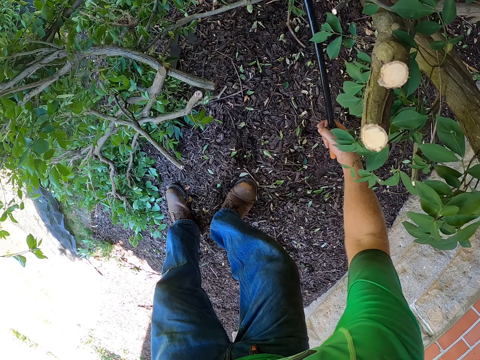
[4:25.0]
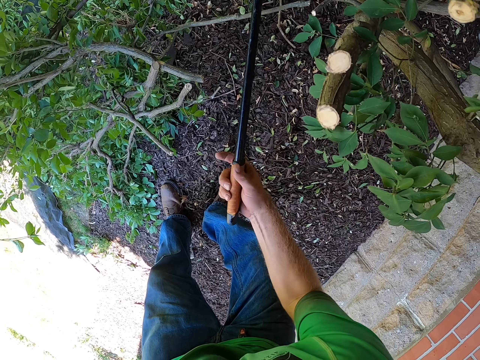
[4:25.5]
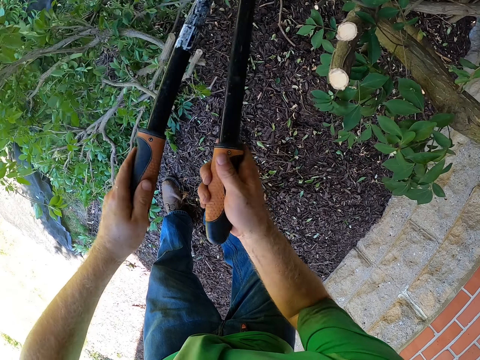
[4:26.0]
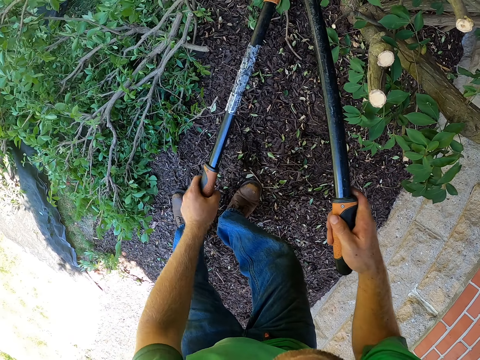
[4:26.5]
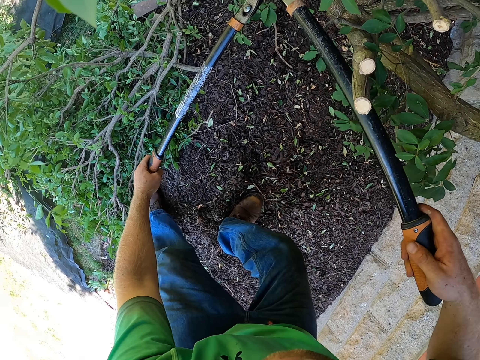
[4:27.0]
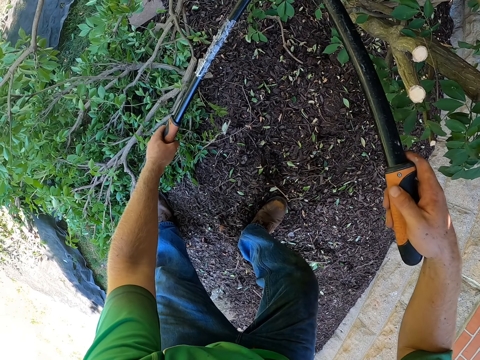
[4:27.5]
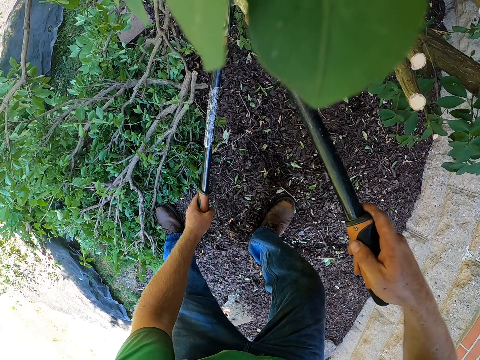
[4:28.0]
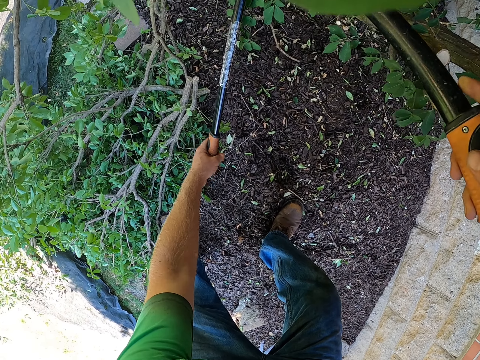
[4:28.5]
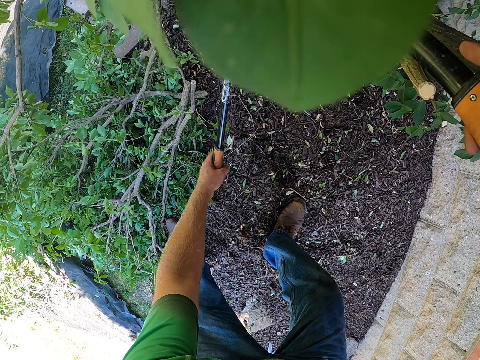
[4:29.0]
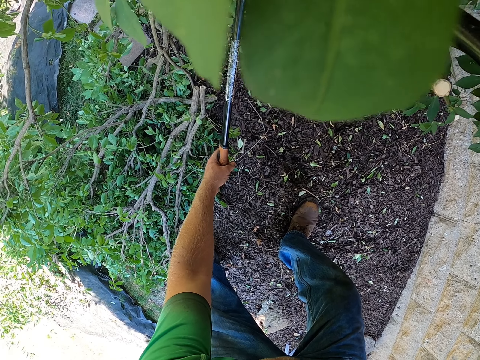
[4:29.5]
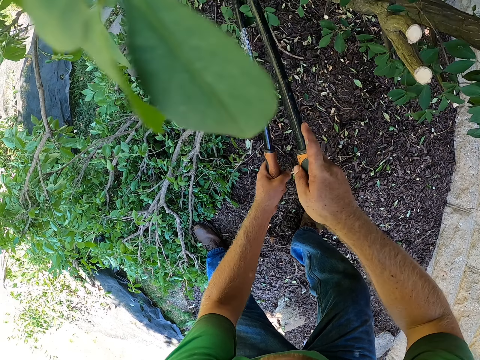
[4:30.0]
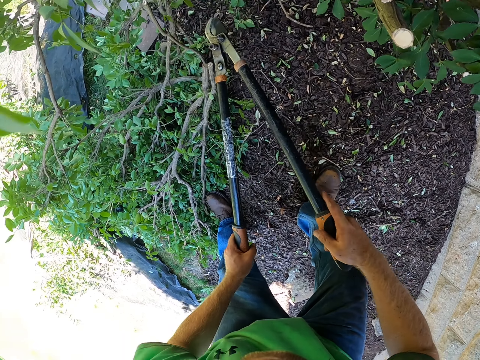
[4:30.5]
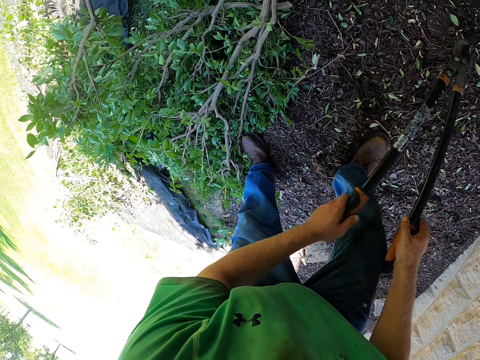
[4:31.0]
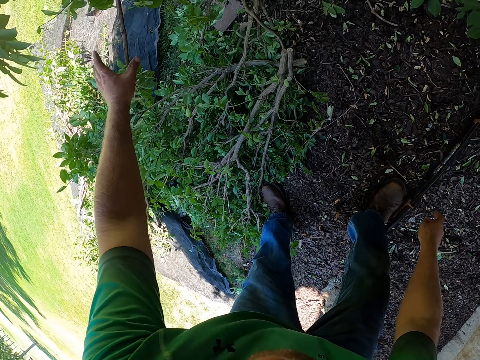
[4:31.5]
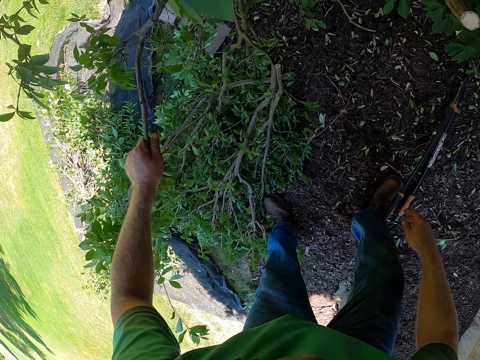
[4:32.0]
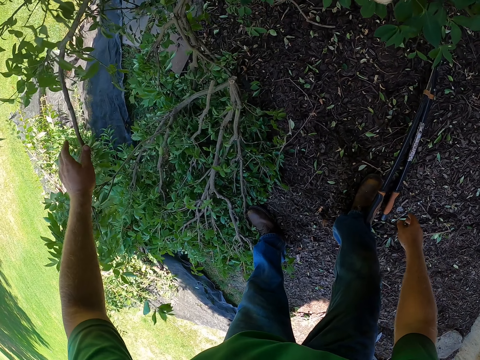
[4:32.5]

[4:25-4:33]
The camera wearer drops the garden shear in his right hand on the floor.

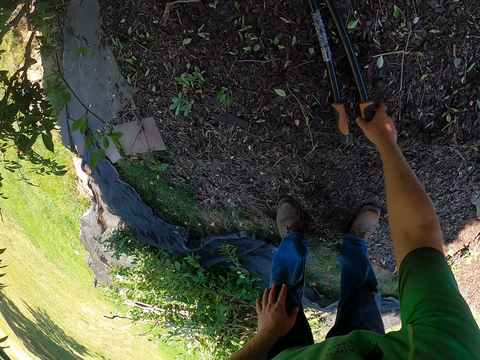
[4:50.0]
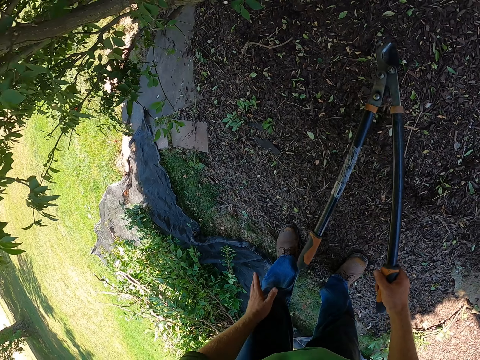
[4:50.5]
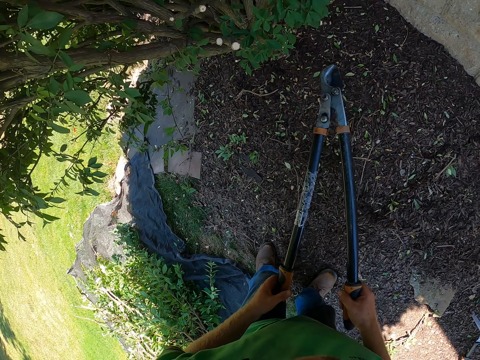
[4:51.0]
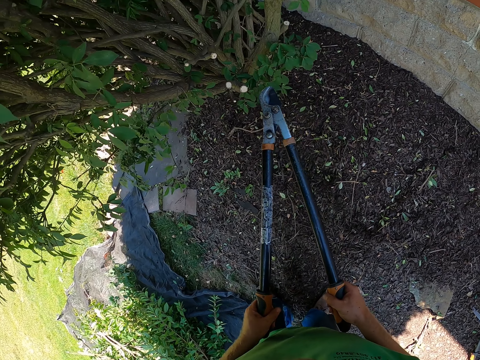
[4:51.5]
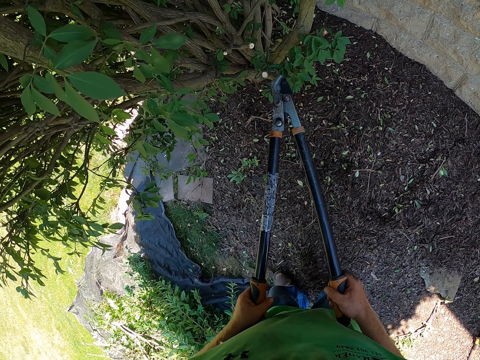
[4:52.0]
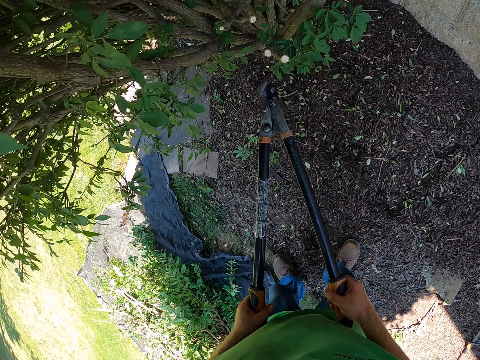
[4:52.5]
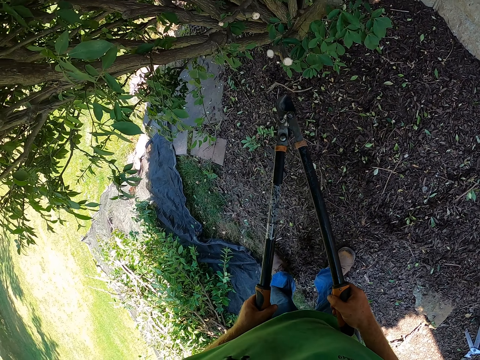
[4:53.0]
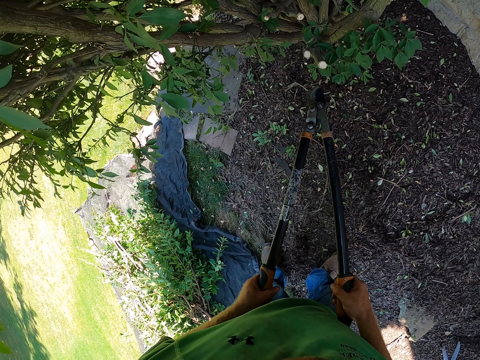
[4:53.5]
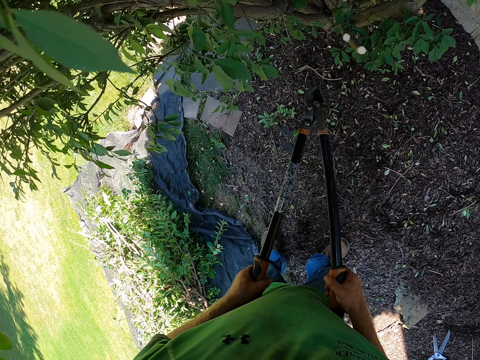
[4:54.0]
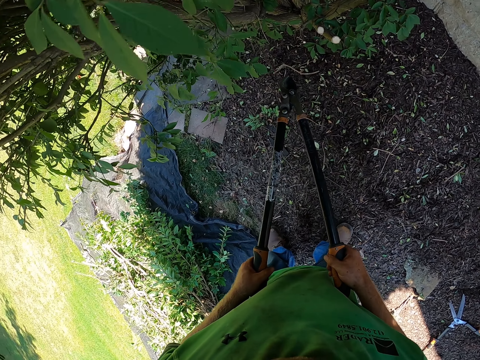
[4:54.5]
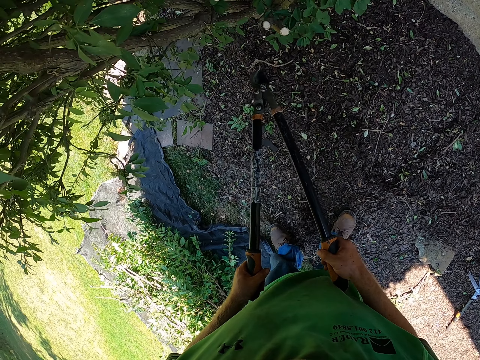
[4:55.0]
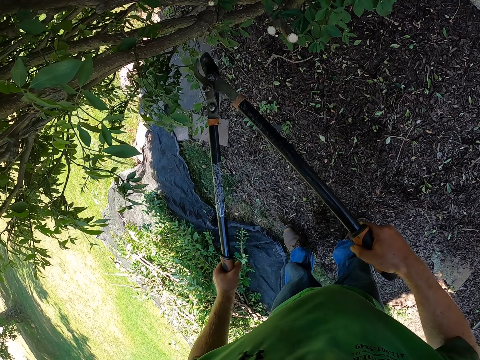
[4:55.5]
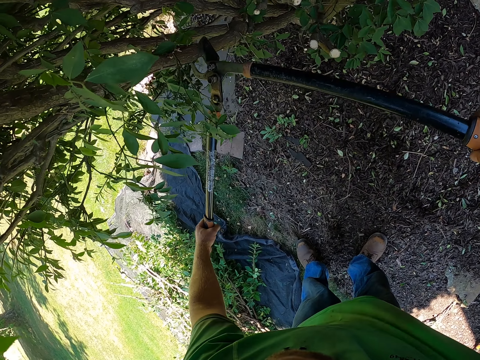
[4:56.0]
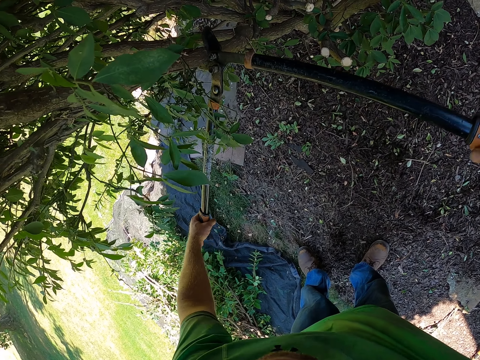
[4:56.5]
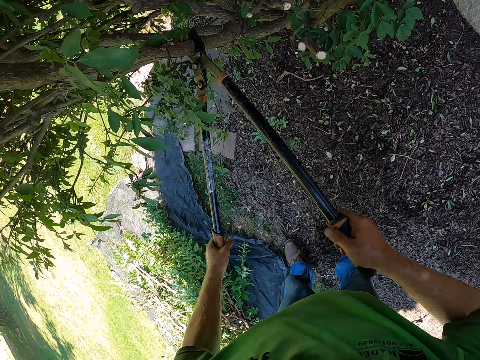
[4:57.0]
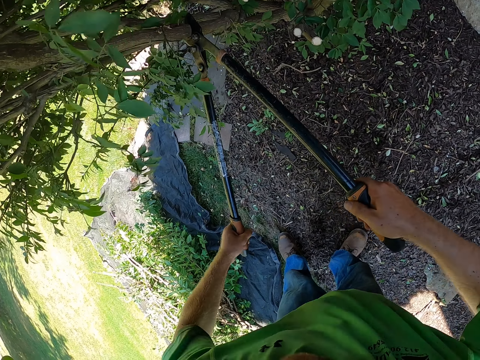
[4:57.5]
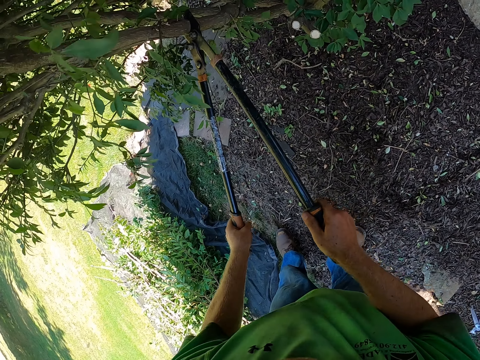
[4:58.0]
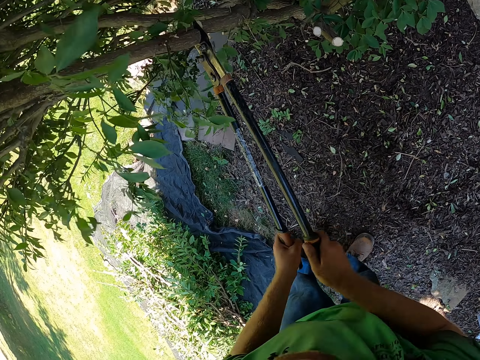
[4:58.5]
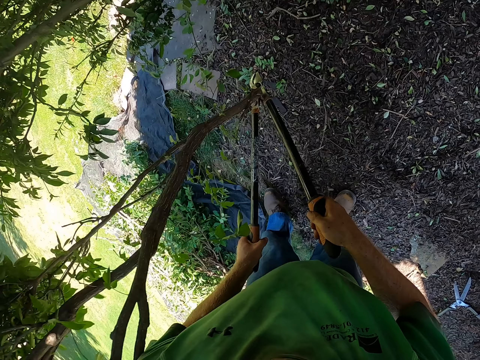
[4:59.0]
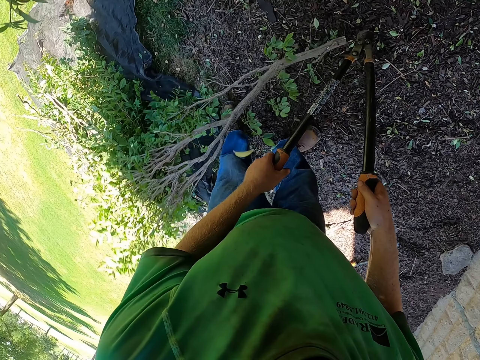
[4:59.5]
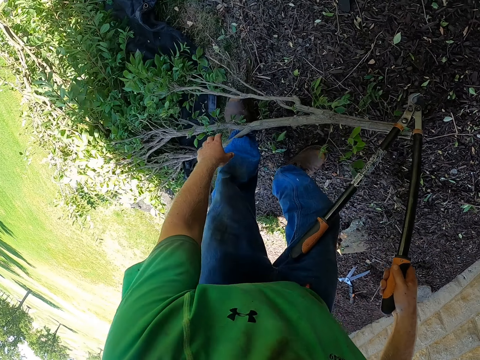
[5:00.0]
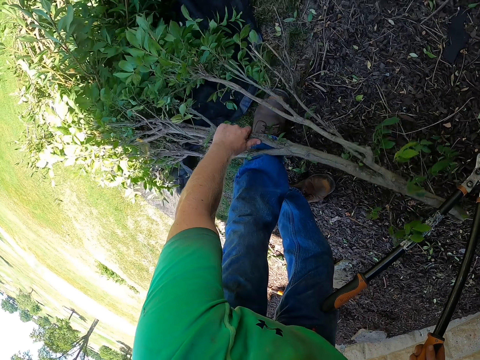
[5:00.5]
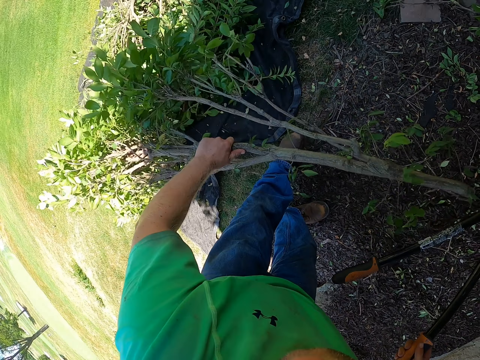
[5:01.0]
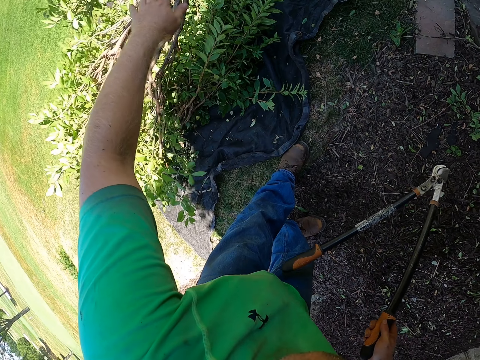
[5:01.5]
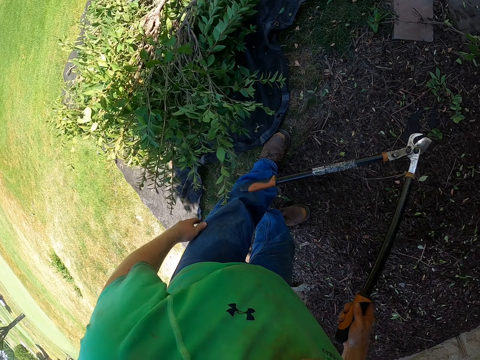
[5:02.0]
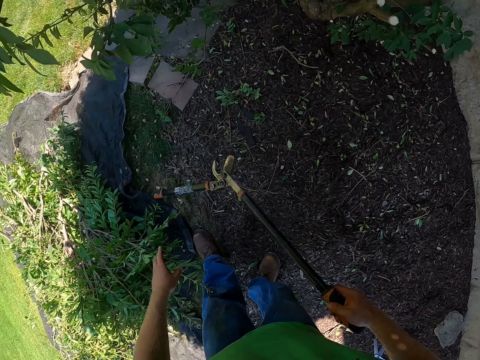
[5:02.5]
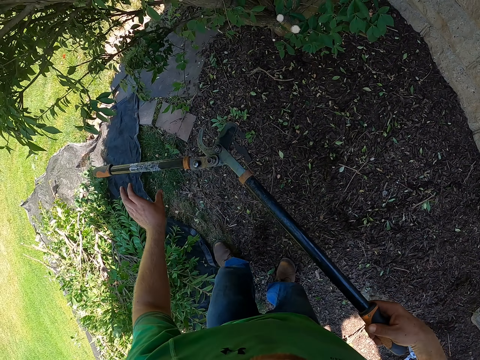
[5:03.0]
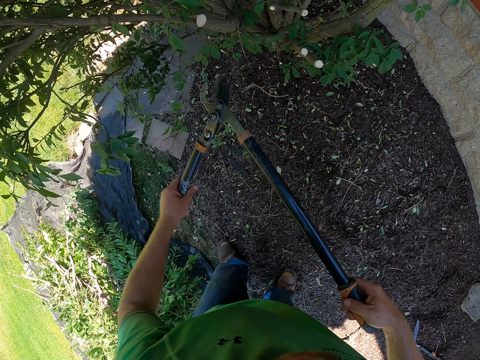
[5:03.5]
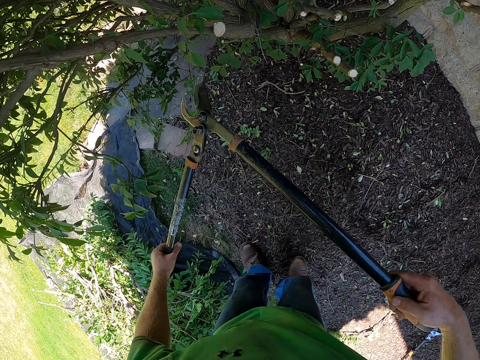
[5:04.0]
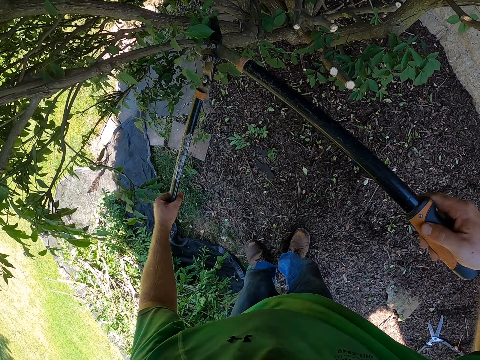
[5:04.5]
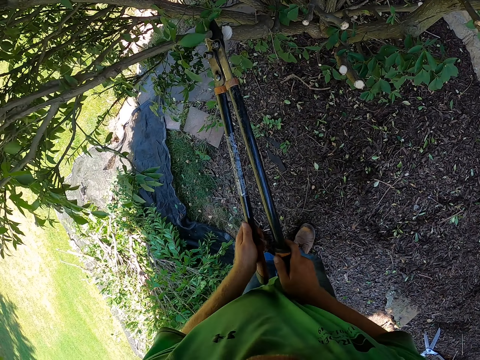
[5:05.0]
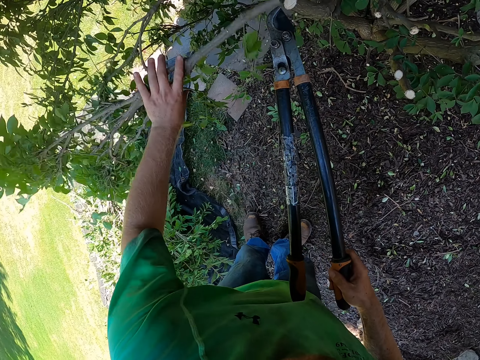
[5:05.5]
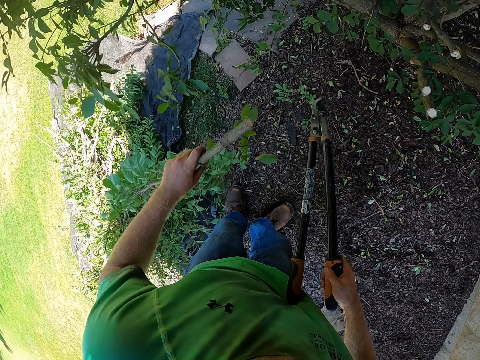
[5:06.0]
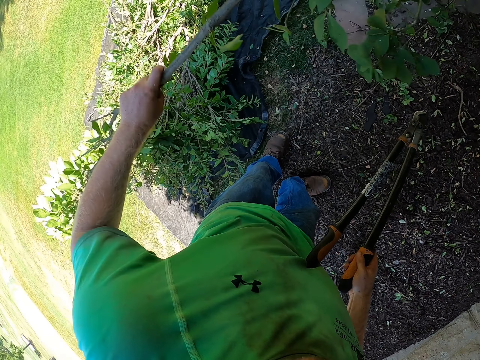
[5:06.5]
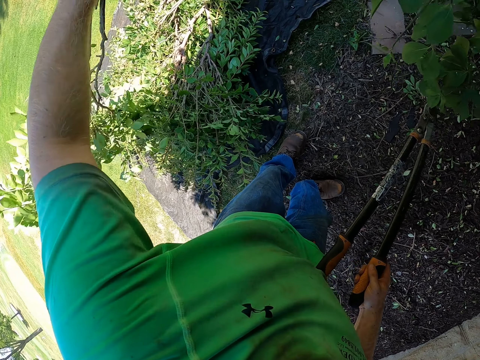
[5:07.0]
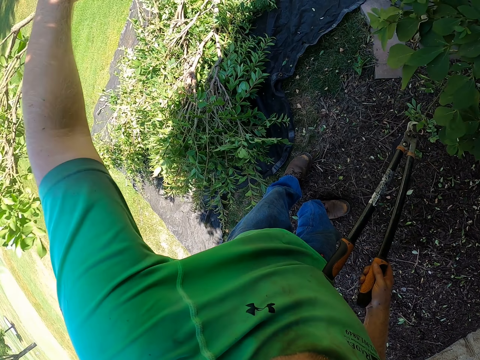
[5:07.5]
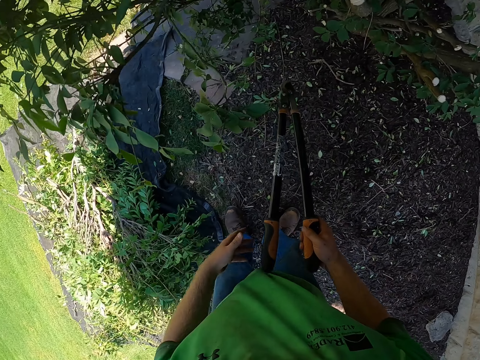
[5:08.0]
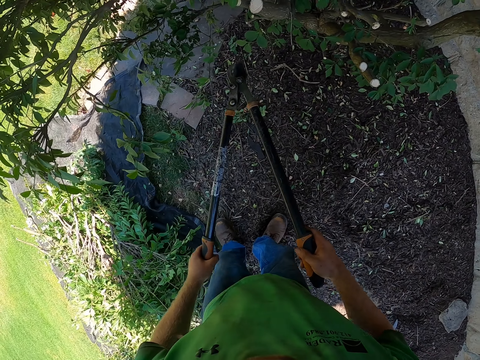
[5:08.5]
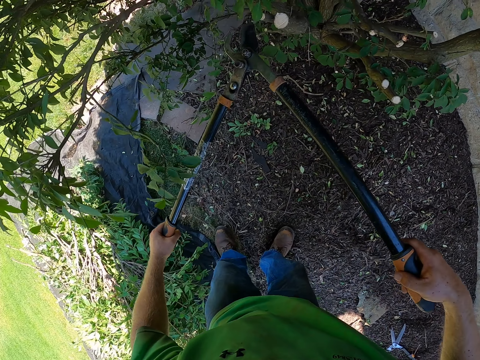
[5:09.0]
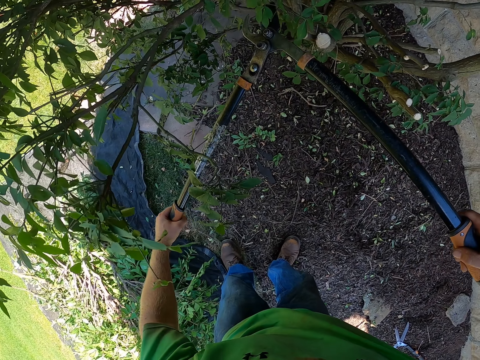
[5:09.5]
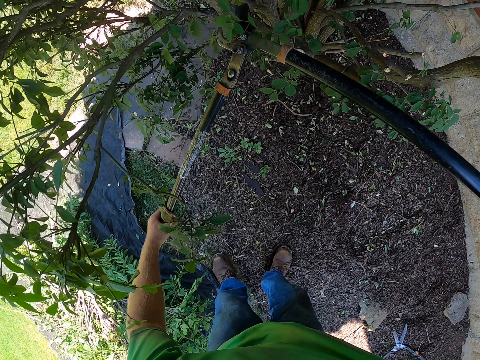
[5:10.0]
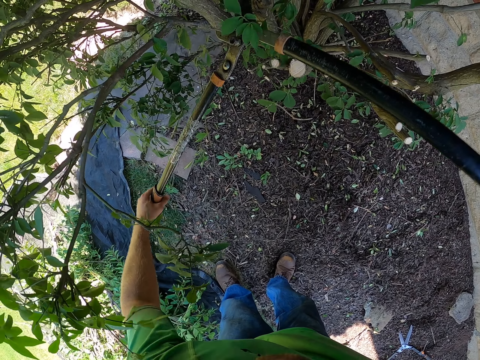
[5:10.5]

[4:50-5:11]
The camera wearer catches the shear with both hands. He prunes the tree with the loppers. He picks a felled tree branch from the ground with his left hand and drops the felled tree branch on the sack on the ground with his left hand. He catches the shear with both hands. He prunes the tree with the loppers. He catches the branch and drops the felled tree branch on the sack on the ground with his left hand. He prunes the tree with the loppers.
